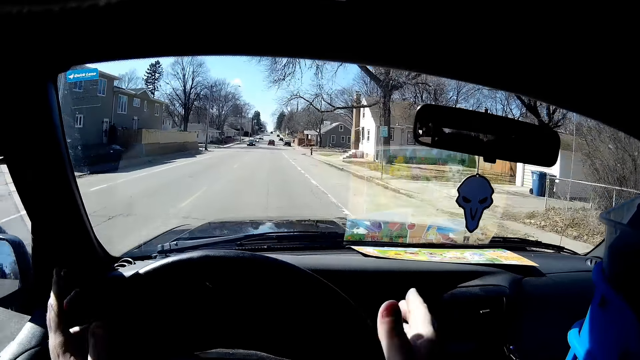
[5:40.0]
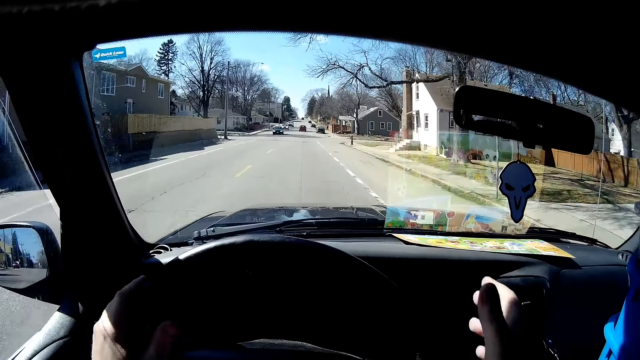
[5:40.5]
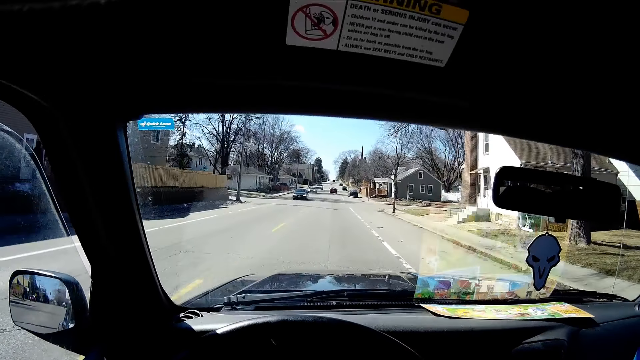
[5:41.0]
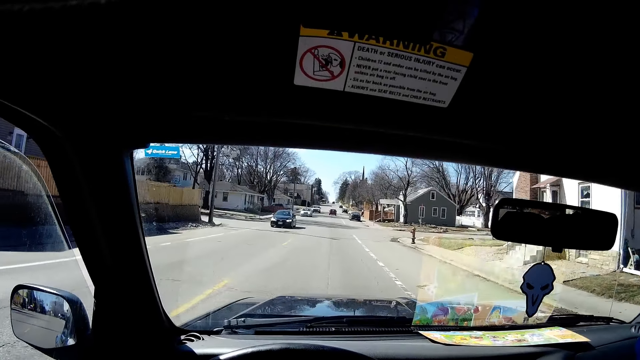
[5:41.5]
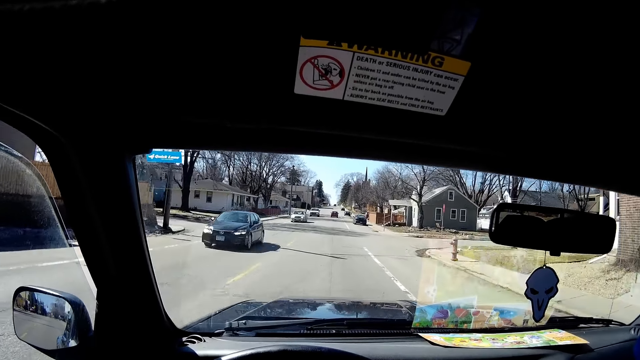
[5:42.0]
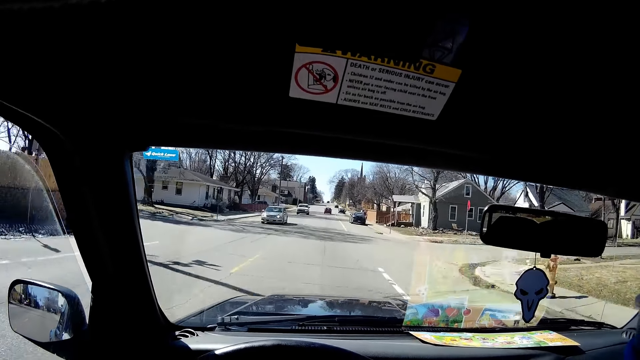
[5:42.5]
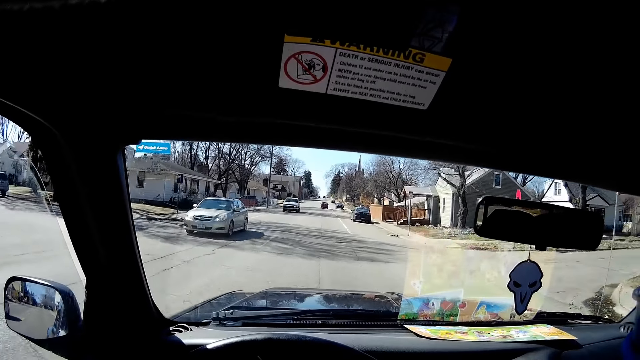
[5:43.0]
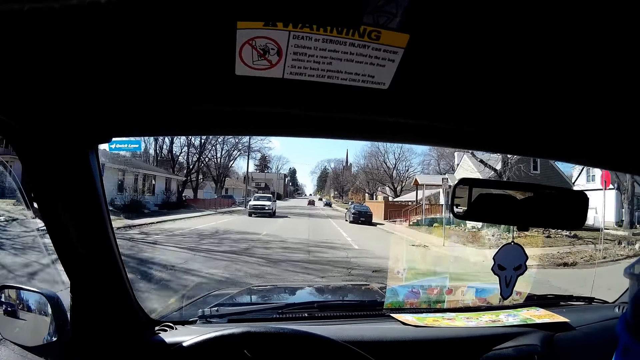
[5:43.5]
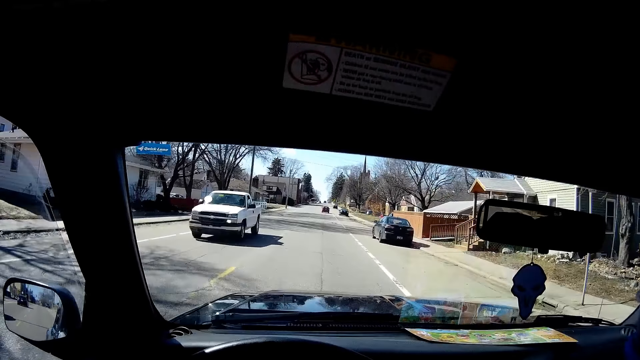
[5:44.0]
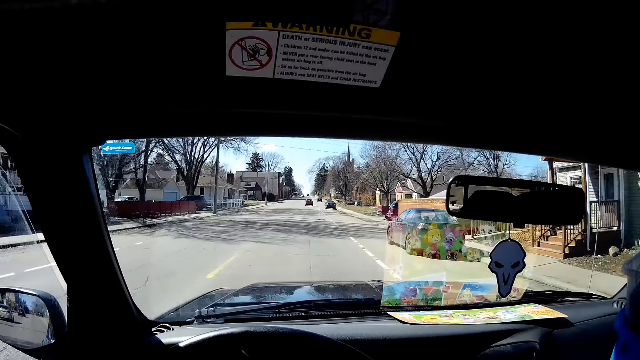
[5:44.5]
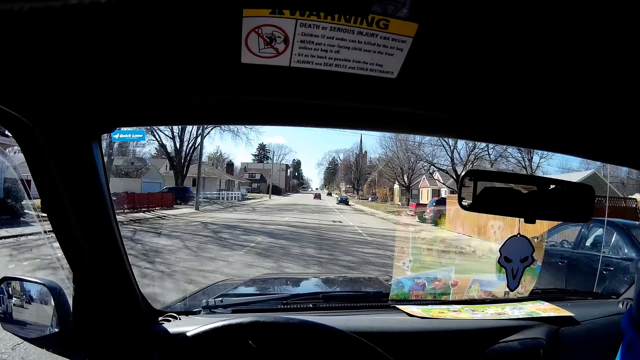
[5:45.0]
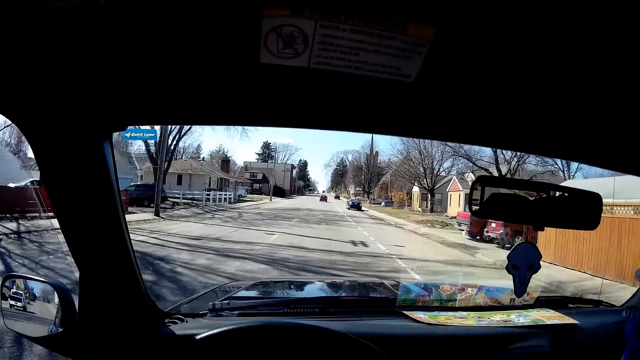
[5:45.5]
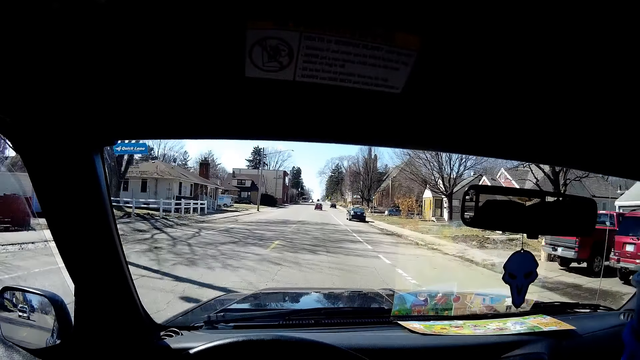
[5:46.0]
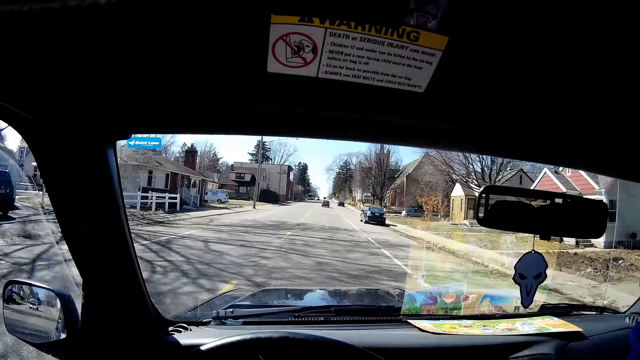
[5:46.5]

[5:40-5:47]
The camera wearer drives the car.

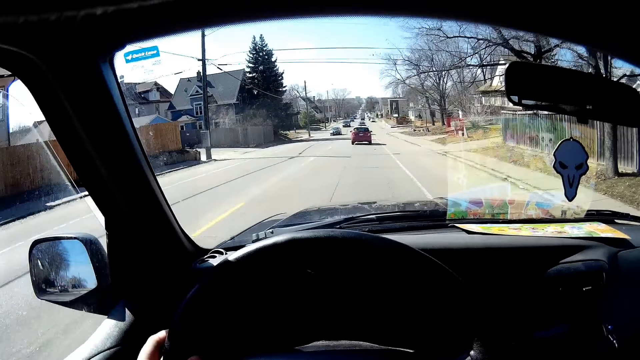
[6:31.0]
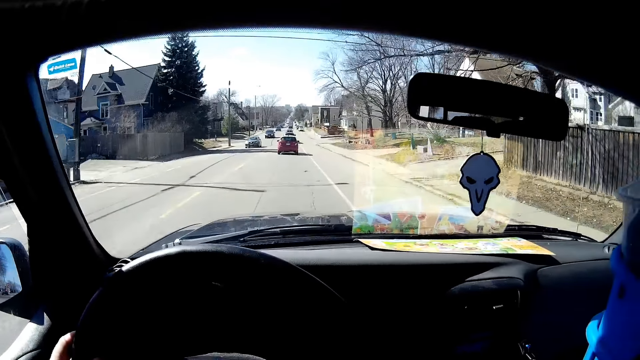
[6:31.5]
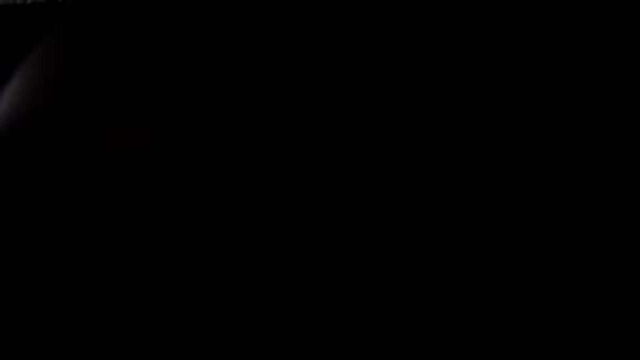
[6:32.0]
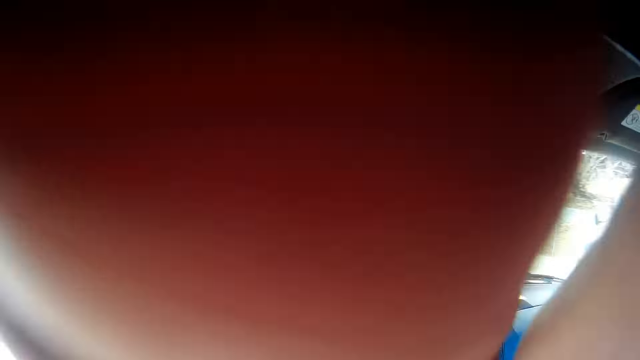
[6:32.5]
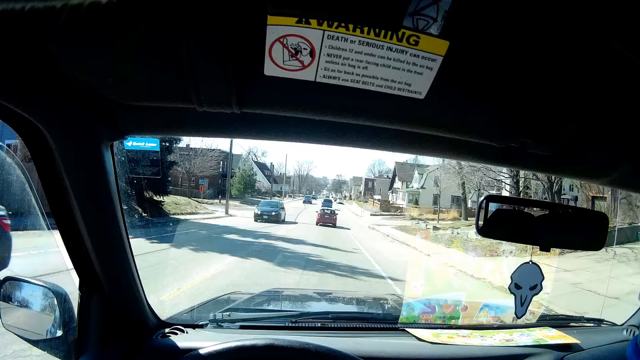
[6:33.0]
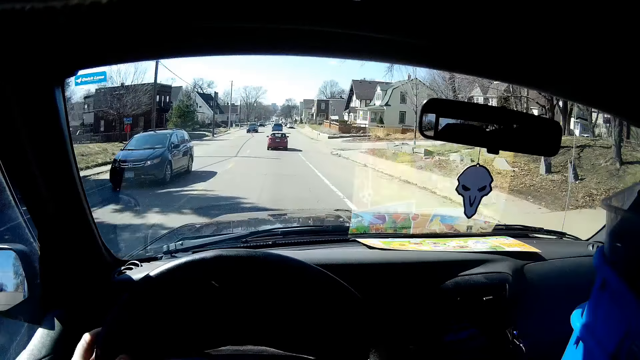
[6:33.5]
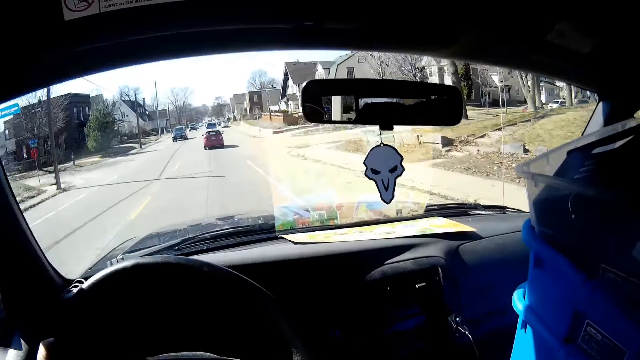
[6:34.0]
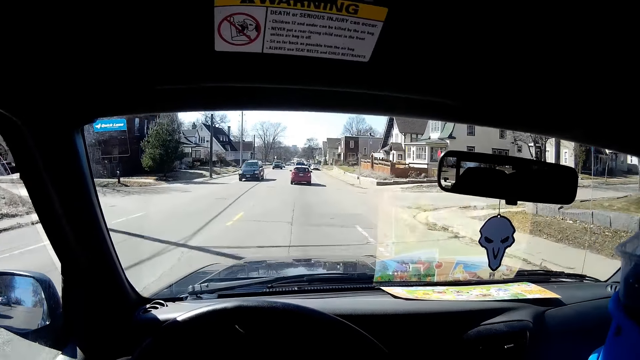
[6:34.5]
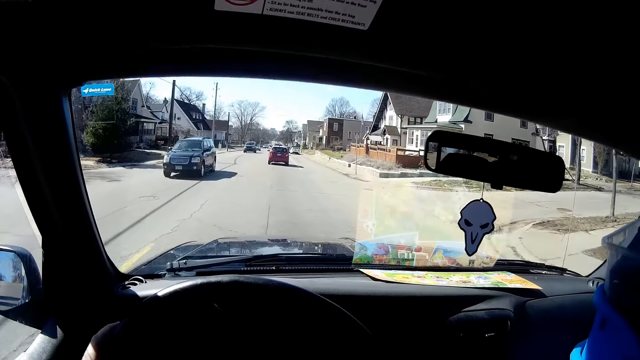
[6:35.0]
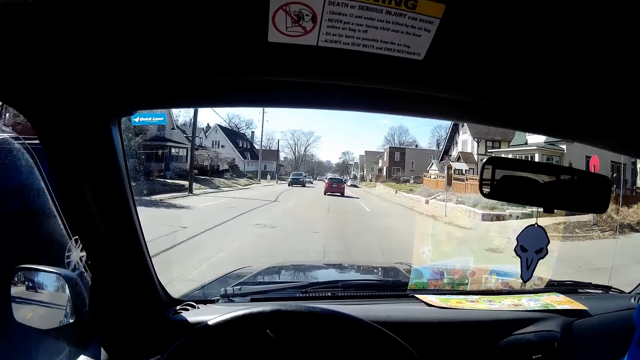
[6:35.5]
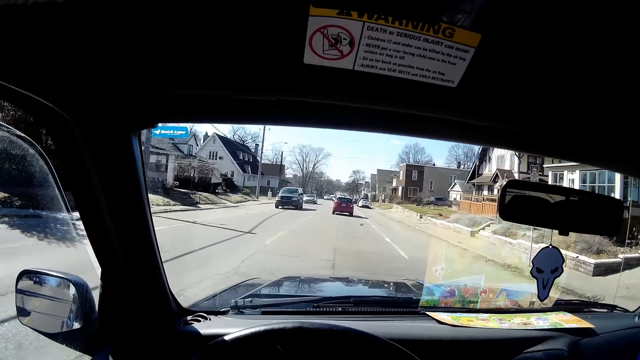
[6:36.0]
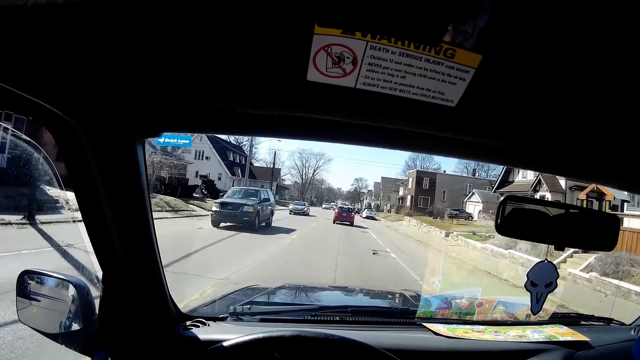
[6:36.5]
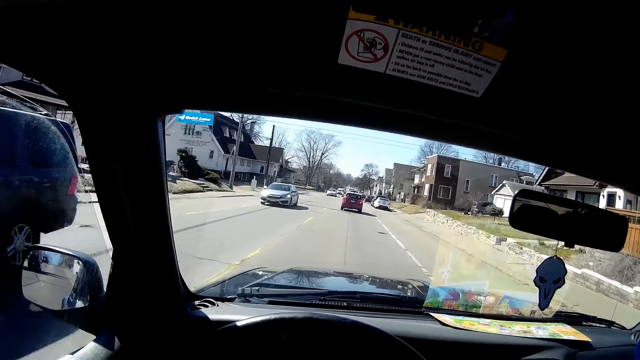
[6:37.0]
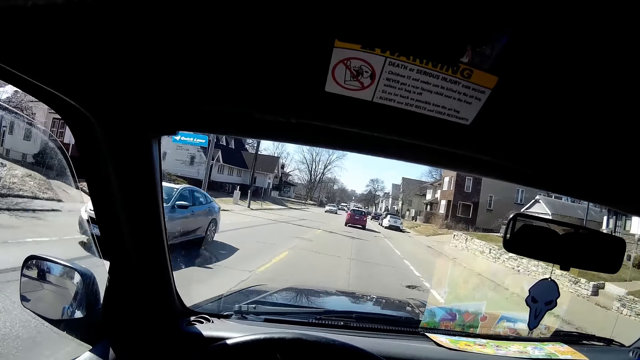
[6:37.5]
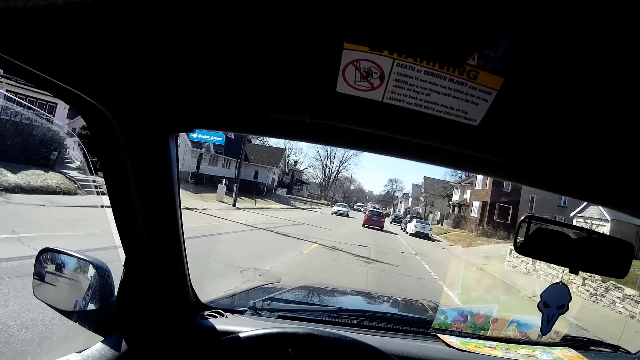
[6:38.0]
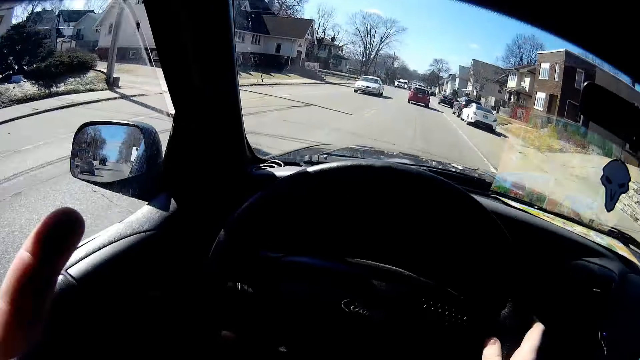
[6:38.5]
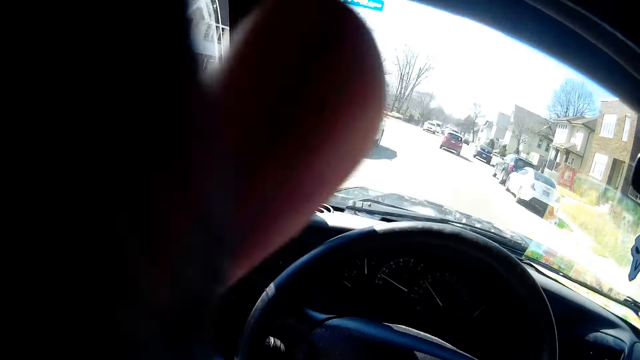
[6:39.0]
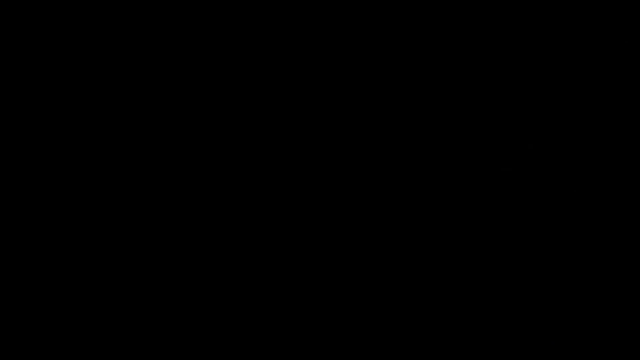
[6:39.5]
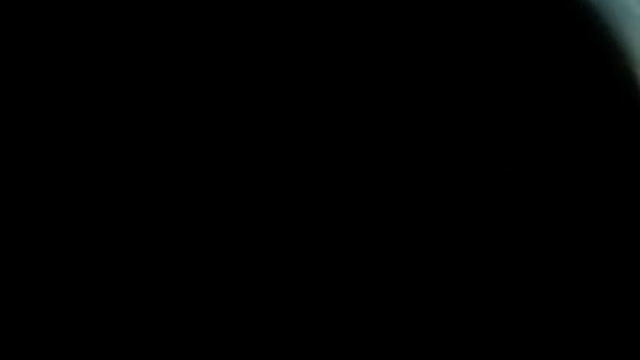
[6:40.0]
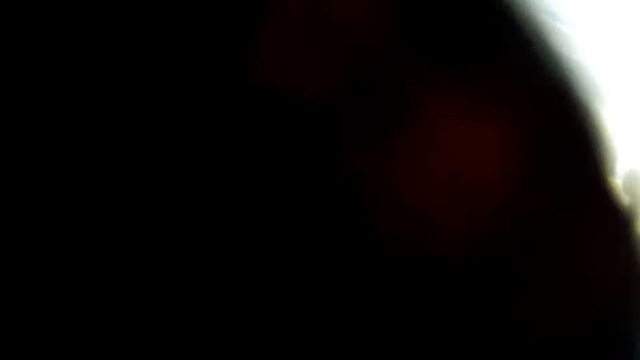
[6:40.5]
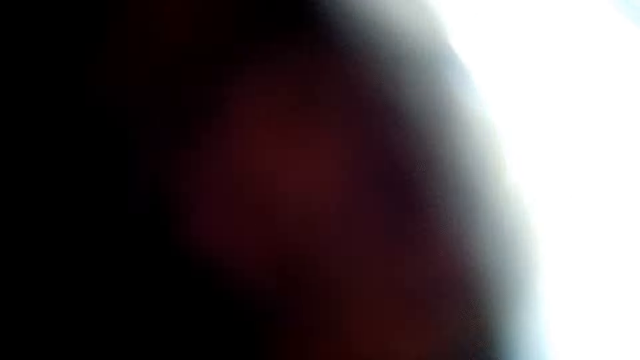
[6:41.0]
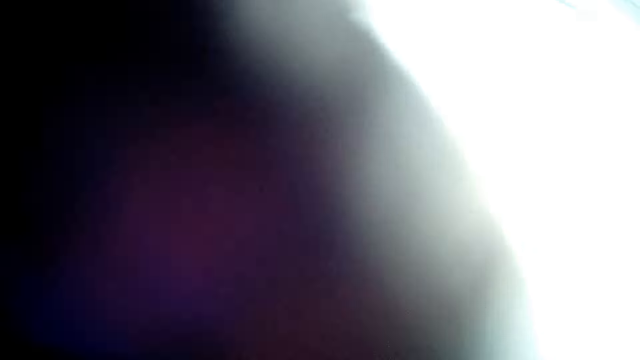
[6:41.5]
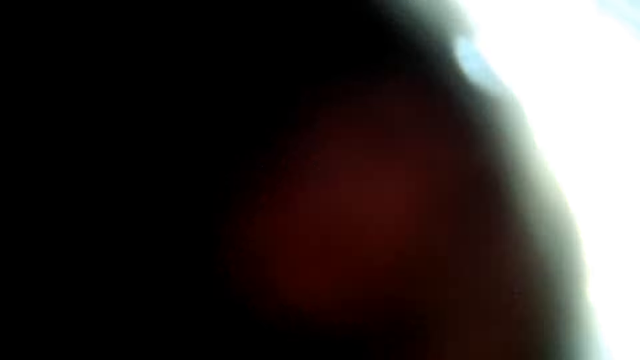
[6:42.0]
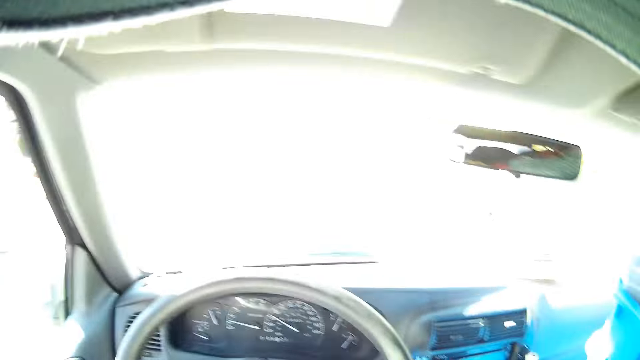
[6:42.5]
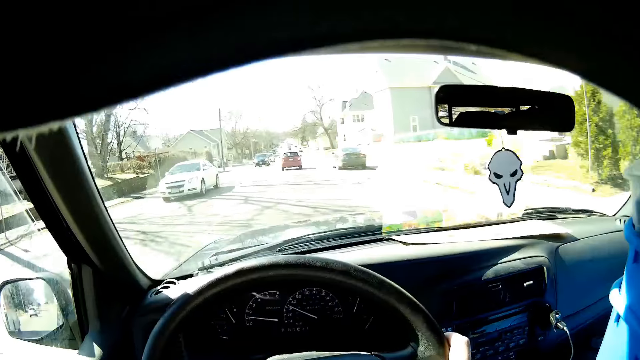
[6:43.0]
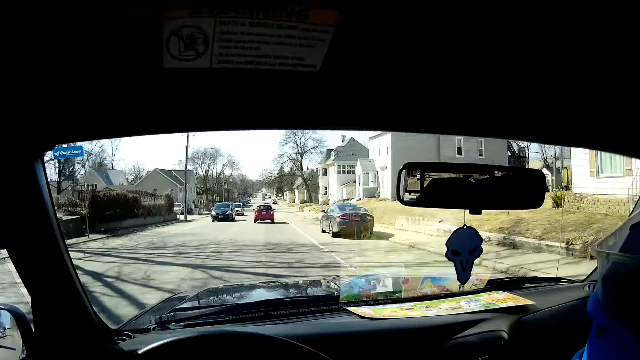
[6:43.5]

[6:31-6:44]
The camera wearer lifts up the hand. They touch the camera. They drive the car. They set the camera. They lift up the hand.
